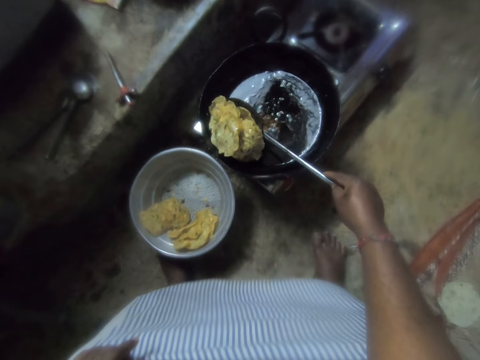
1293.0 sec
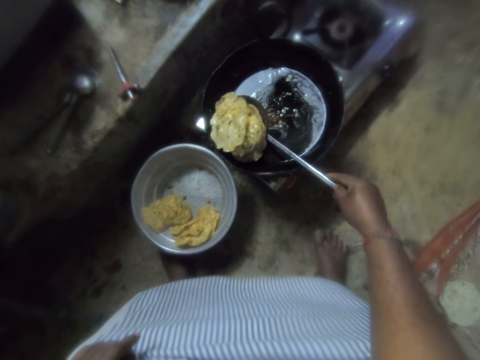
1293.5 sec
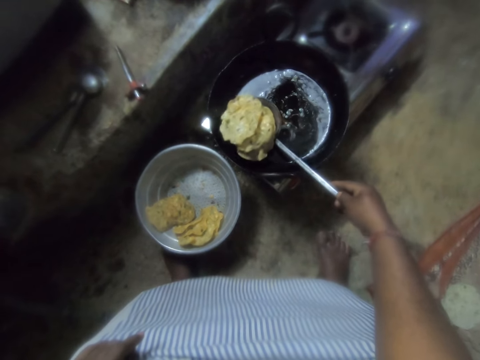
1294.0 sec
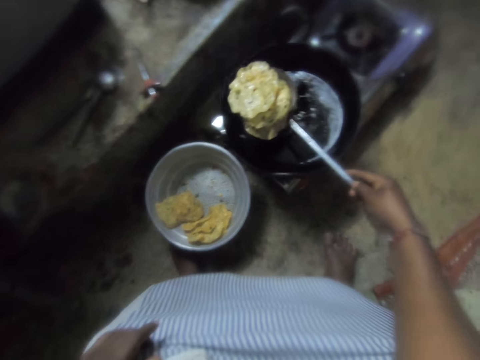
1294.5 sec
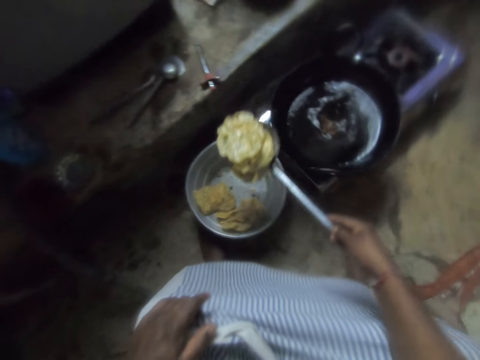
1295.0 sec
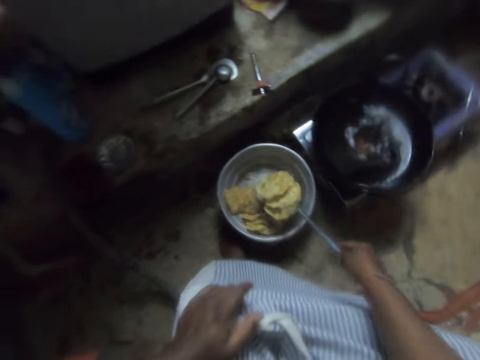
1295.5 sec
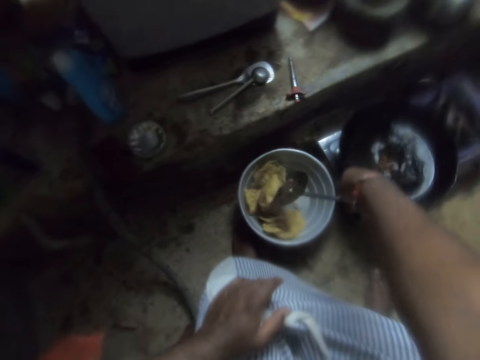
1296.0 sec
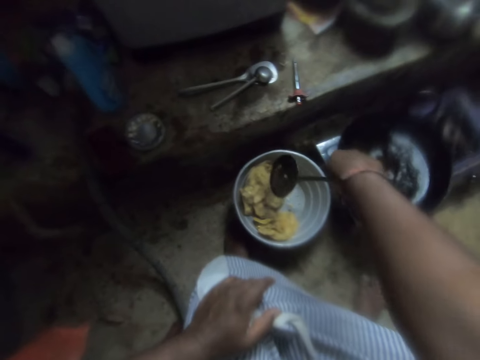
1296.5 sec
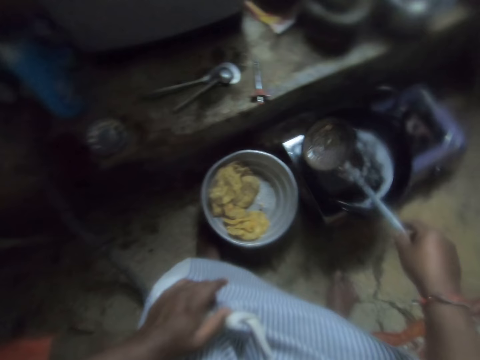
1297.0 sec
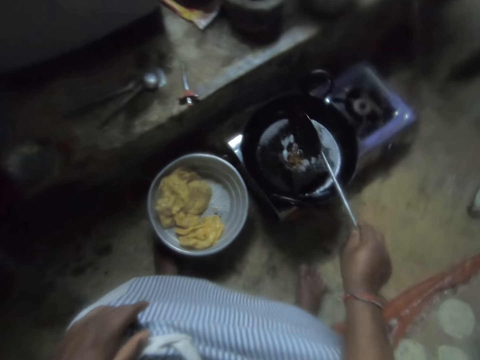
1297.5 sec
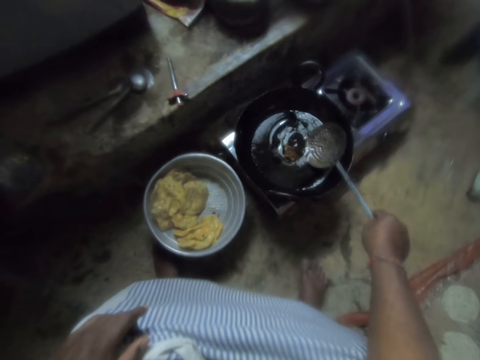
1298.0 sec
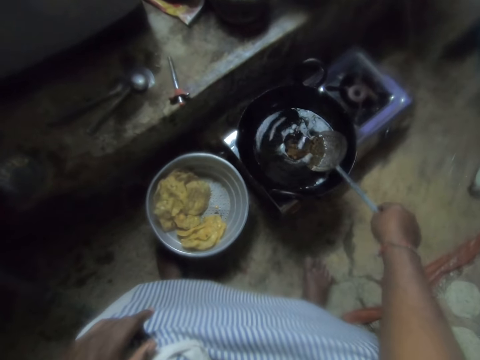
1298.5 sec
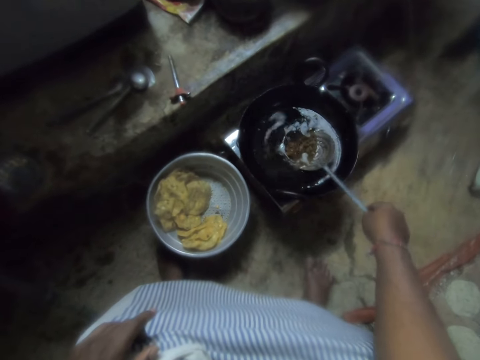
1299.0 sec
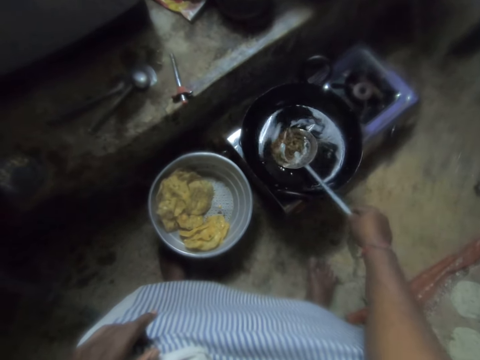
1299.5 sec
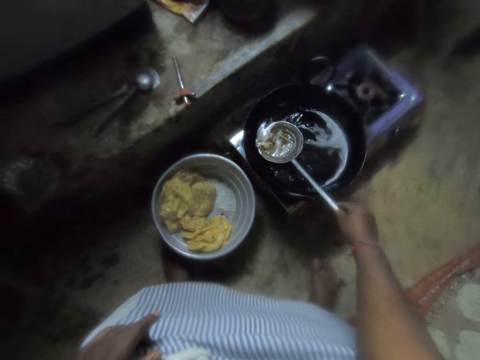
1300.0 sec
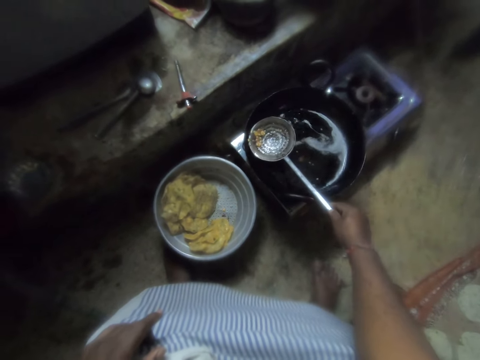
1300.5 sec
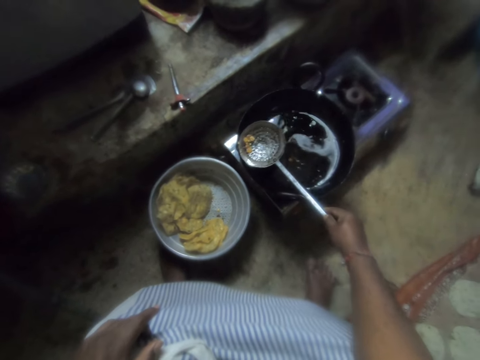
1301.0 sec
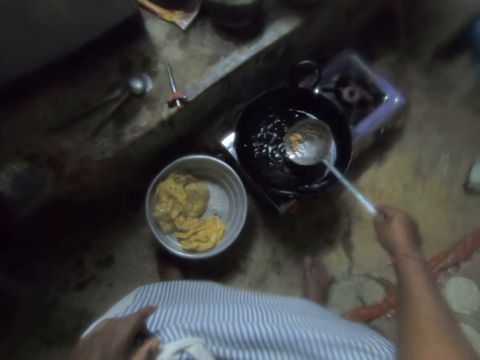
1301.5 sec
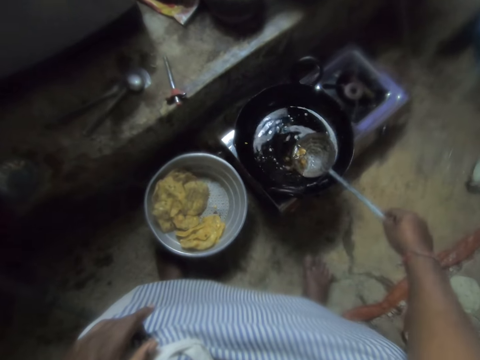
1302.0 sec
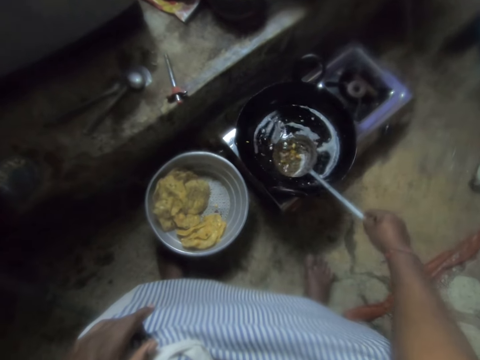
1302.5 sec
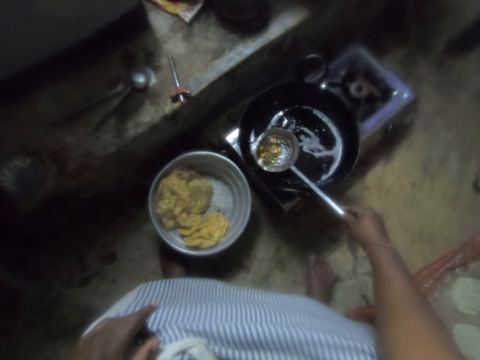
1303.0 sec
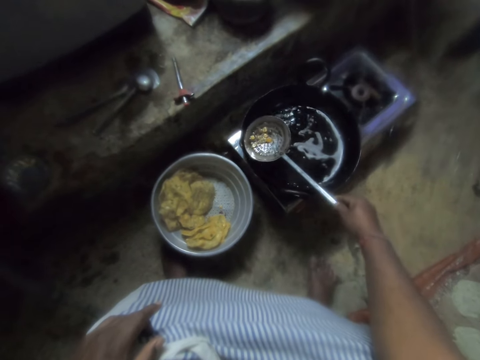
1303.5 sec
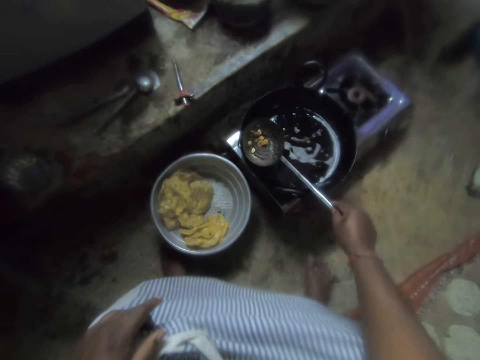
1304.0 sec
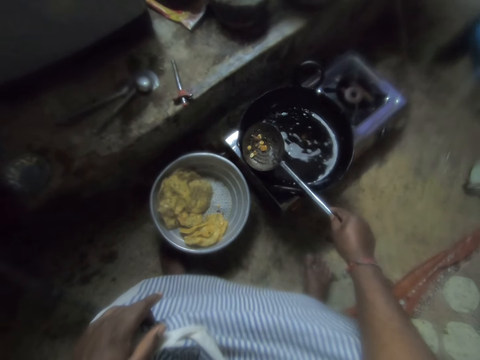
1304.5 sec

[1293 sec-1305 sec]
The camera wearer puts the pastry in the basin. They drop the chips in the sieve with the skimmer. They sieve oil in the frying pan with the sieve. They take the pastry in the frying pan.

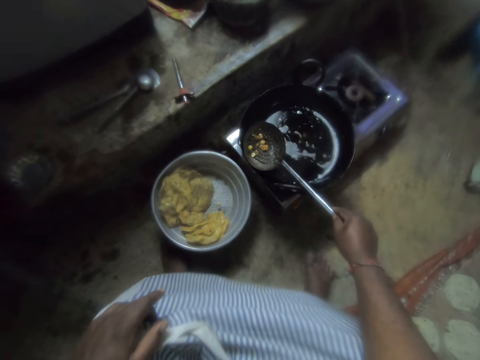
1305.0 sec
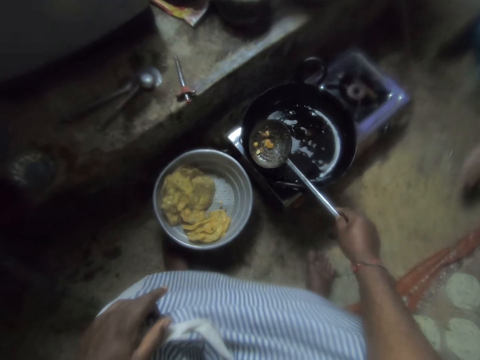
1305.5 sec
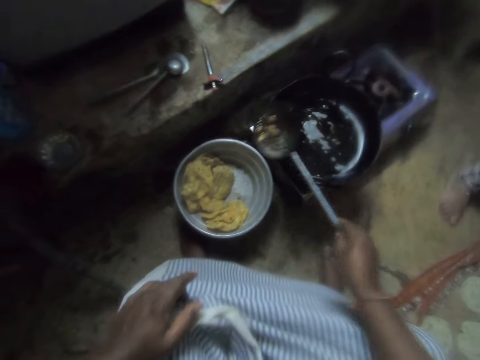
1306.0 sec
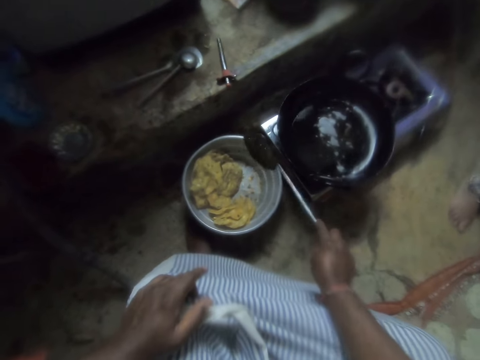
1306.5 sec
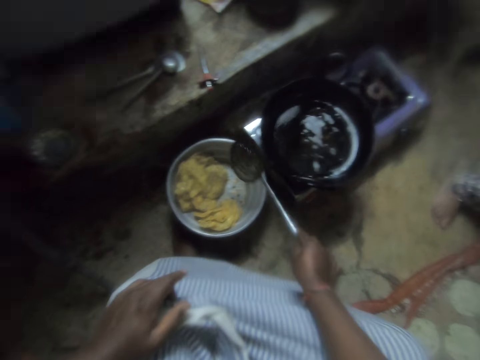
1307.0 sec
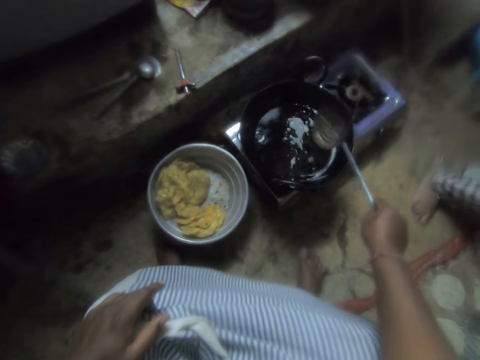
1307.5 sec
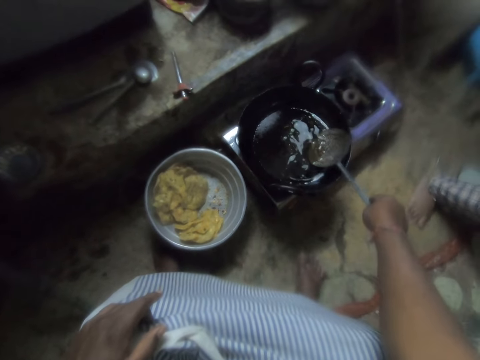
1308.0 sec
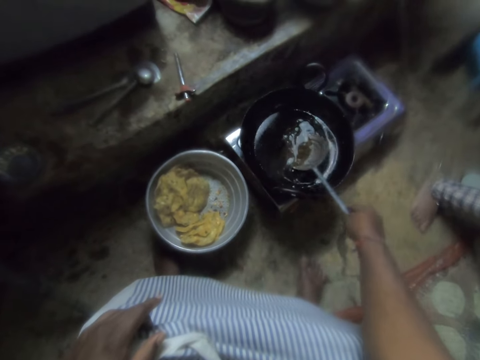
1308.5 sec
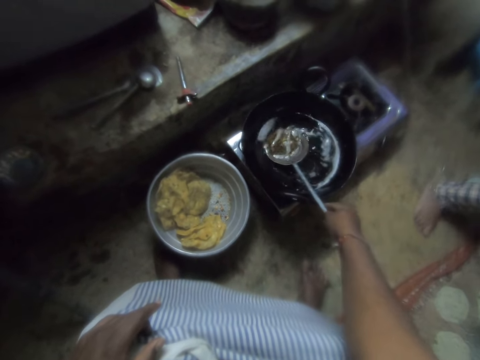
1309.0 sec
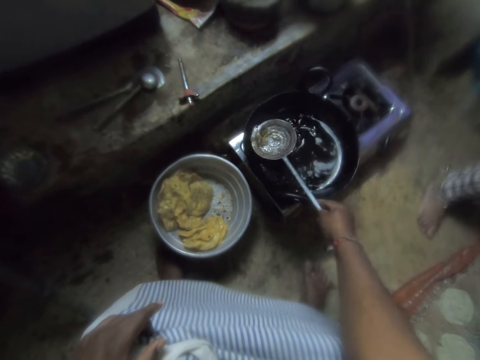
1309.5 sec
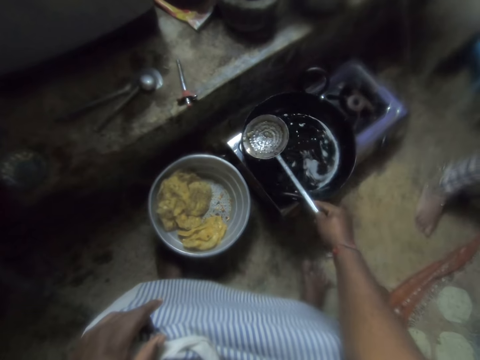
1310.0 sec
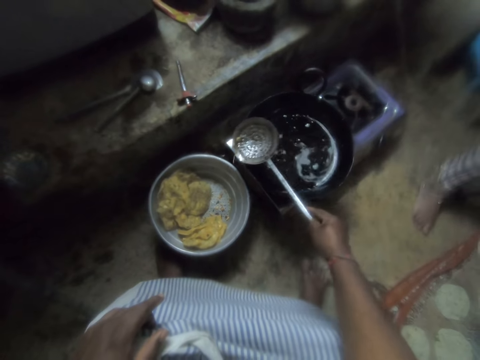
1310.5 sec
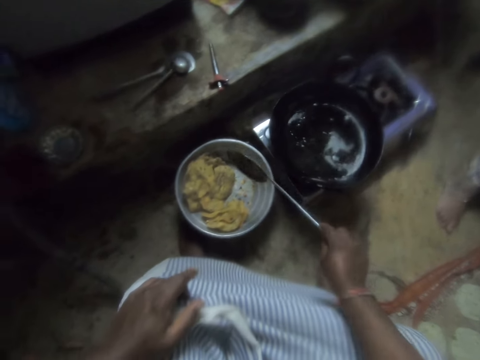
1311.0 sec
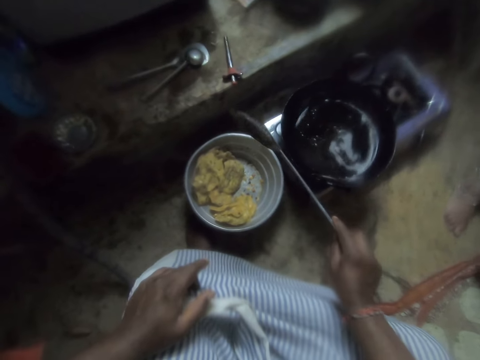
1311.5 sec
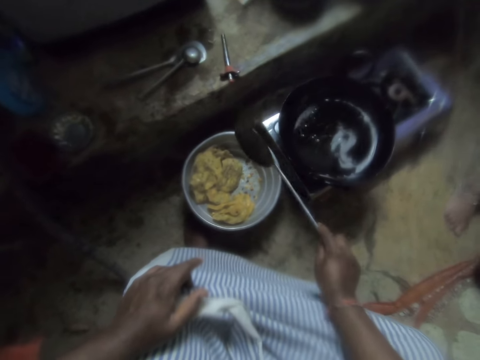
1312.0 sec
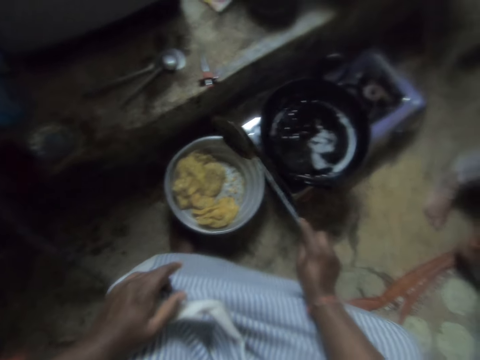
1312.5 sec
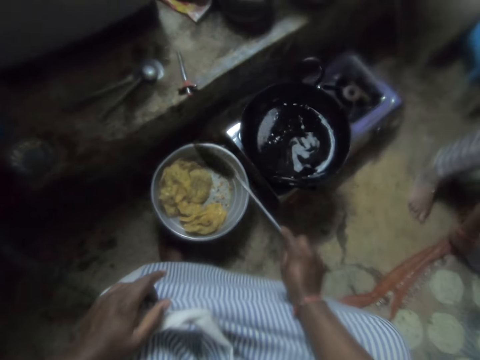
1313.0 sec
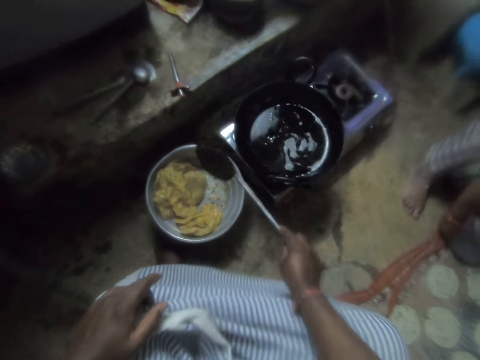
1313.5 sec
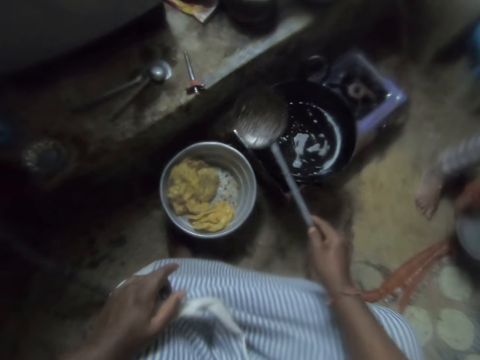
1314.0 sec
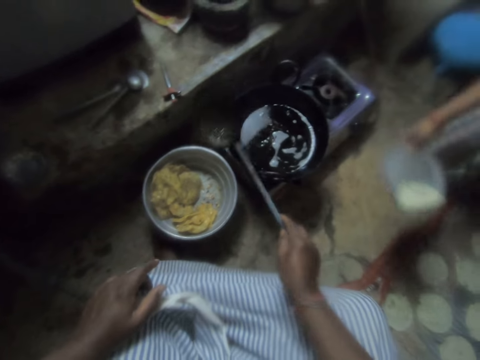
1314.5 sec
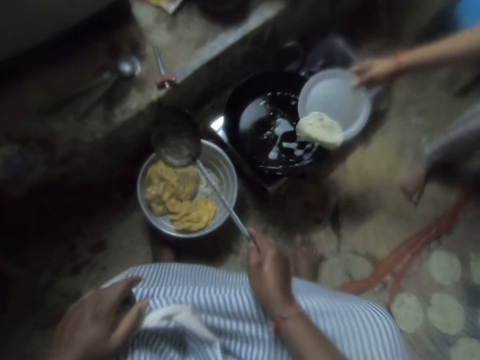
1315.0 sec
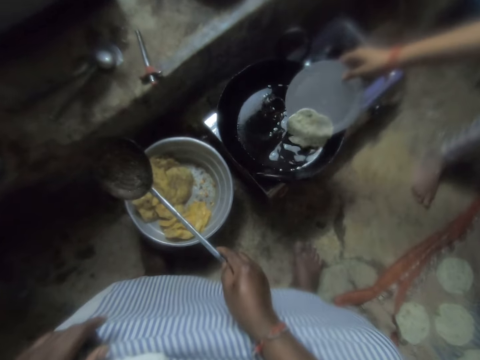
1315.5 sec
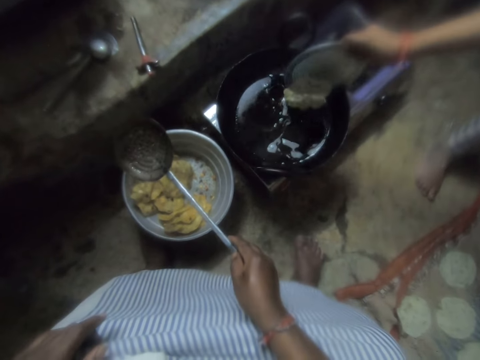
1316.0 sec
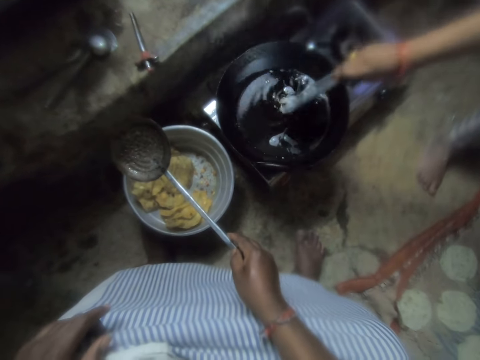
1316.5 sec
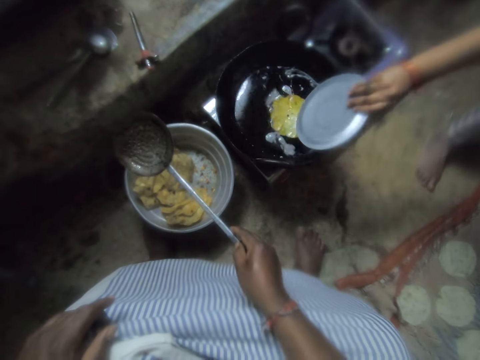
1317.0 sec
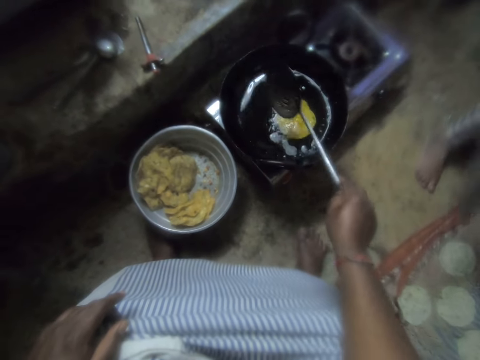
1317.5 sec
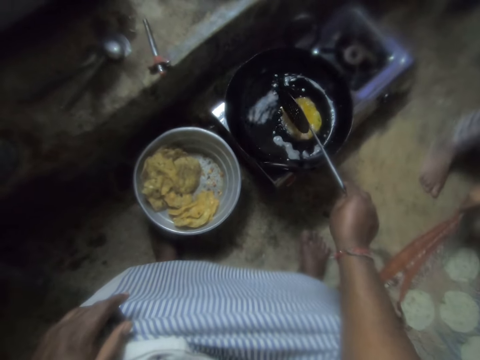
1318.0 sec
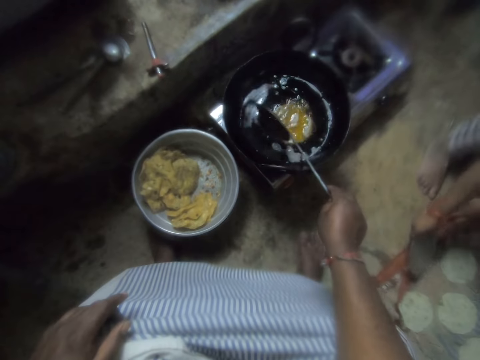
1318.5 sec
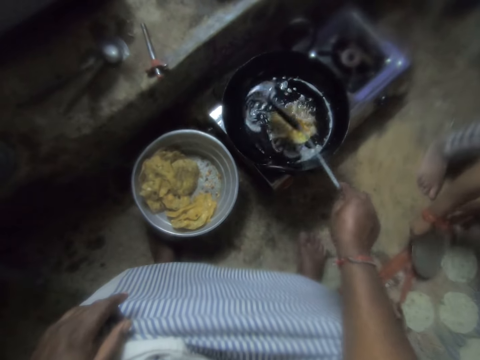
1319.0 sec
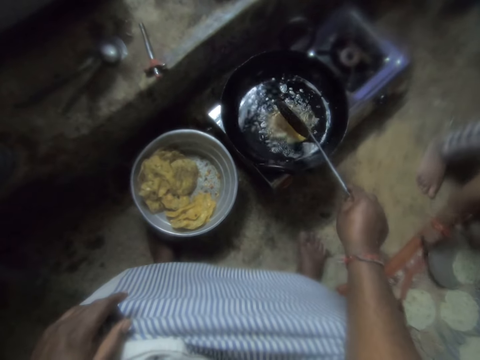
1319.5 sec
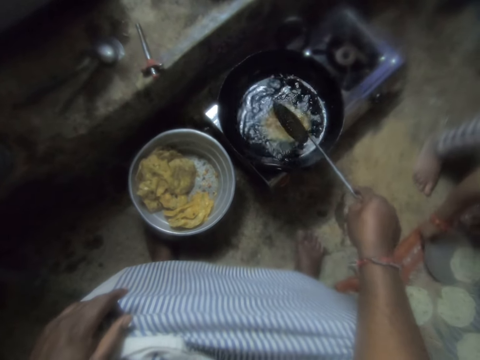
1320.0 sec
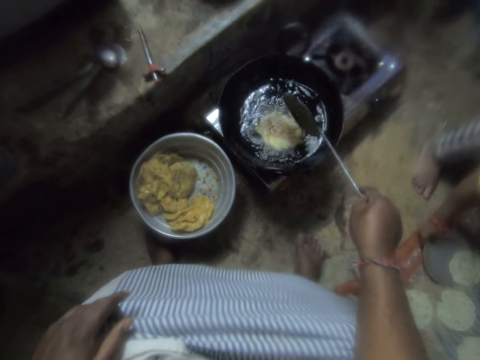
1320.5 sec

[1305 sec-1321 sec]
The camera wearer pours chips particles into the sieve. They put the pastry in the basin. They sieve oil in the frying pan with the sieve. They take the pastry in the frying pan. They pour the chips particles into the sieve. They put the pastry in the basin. A woman puts chips dough in the frying pan. The camera wearer stirs the chips in the frying pan with the skimmer.
